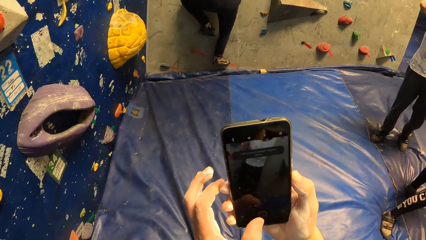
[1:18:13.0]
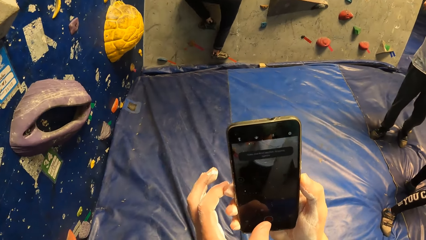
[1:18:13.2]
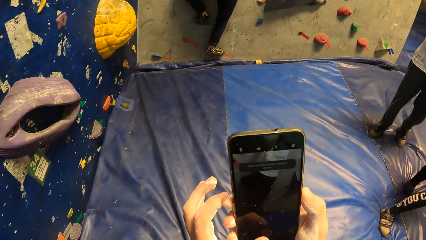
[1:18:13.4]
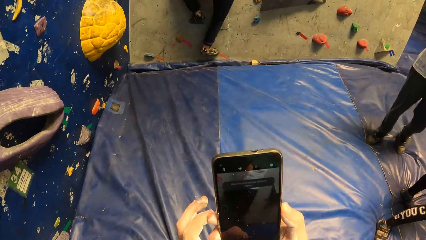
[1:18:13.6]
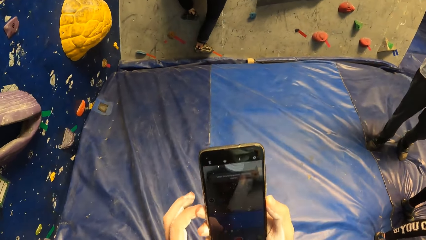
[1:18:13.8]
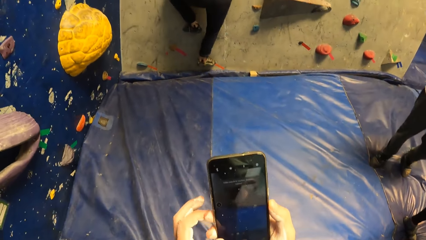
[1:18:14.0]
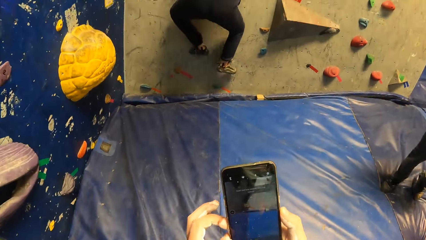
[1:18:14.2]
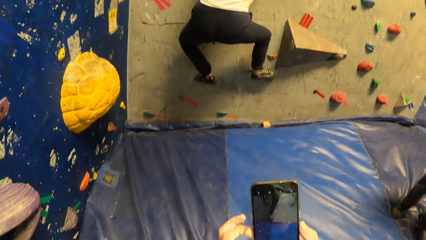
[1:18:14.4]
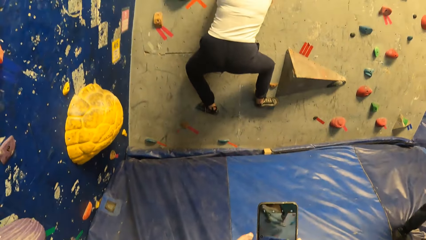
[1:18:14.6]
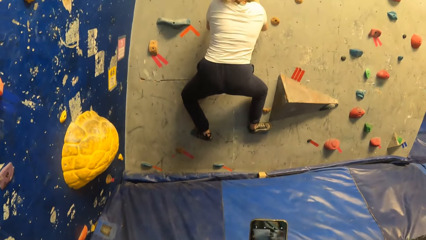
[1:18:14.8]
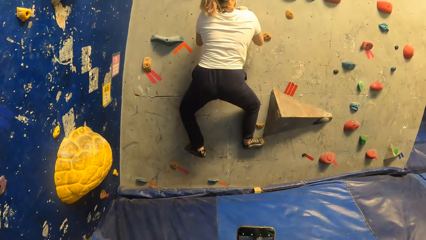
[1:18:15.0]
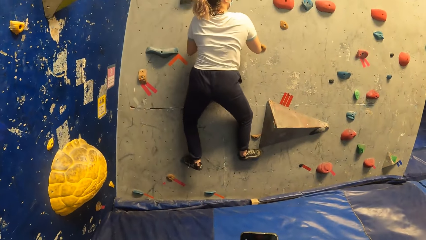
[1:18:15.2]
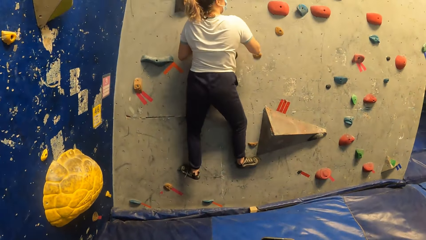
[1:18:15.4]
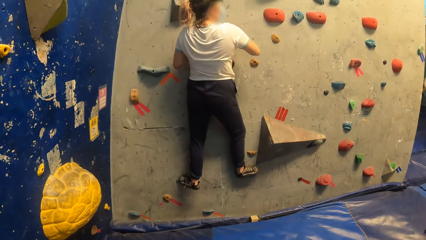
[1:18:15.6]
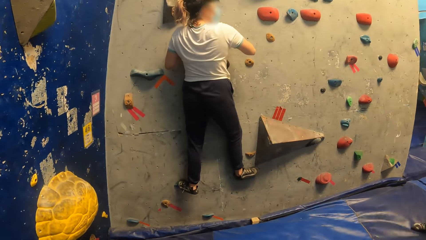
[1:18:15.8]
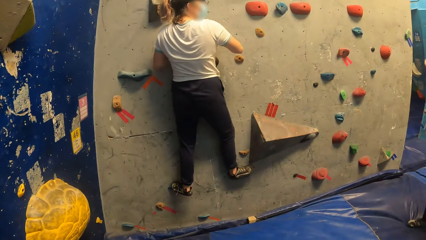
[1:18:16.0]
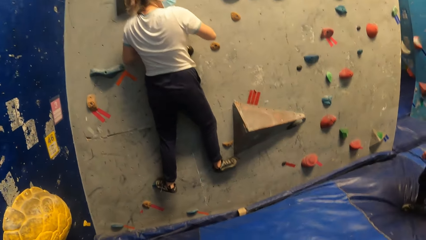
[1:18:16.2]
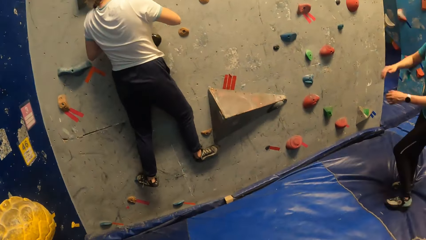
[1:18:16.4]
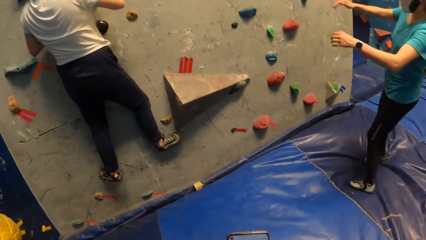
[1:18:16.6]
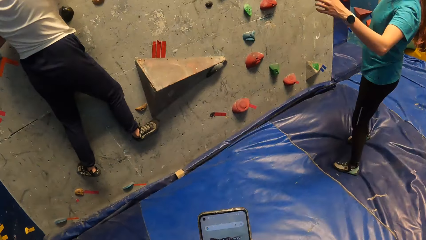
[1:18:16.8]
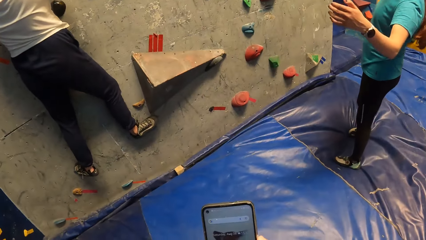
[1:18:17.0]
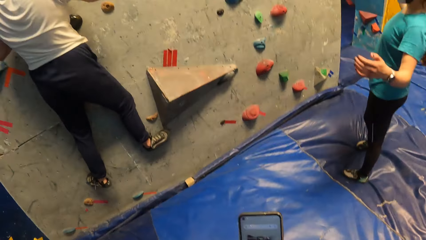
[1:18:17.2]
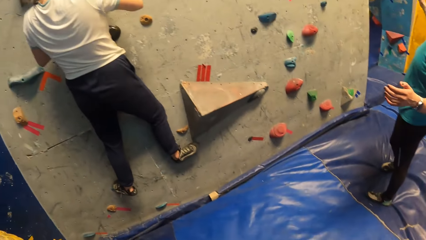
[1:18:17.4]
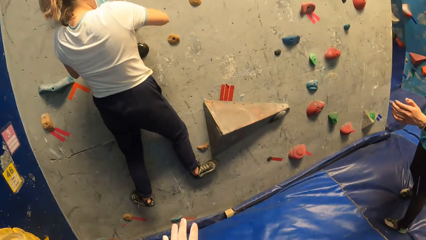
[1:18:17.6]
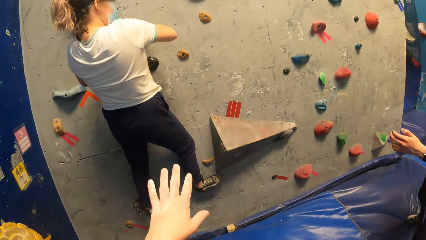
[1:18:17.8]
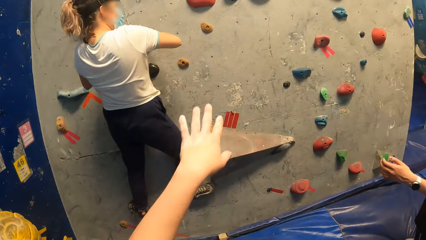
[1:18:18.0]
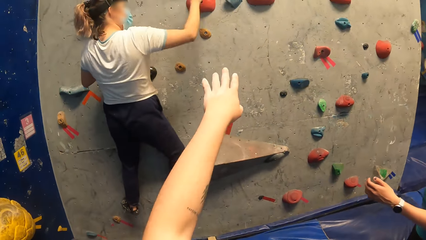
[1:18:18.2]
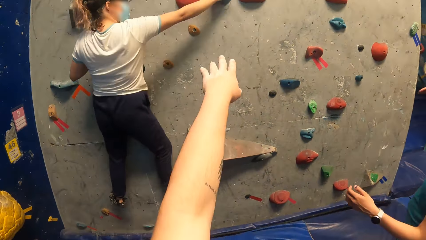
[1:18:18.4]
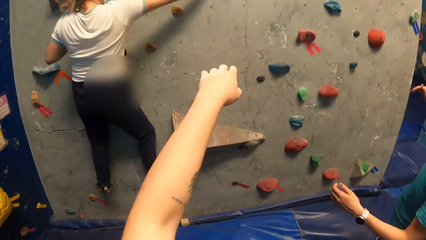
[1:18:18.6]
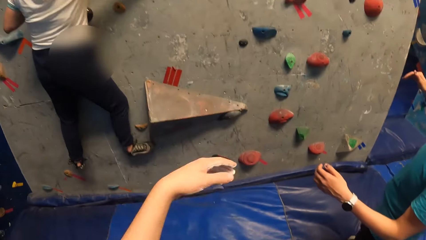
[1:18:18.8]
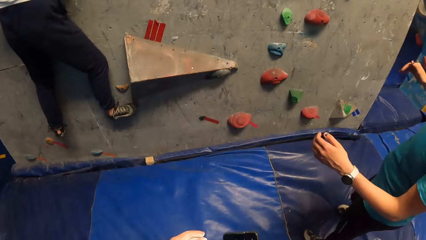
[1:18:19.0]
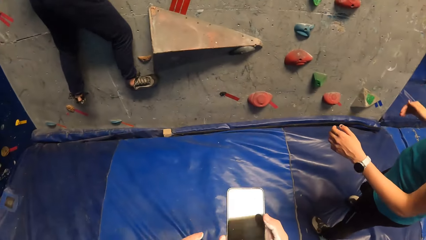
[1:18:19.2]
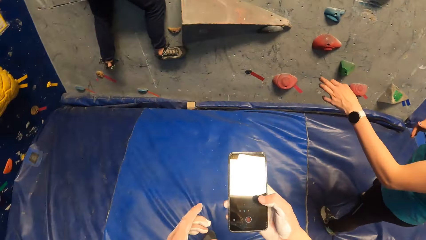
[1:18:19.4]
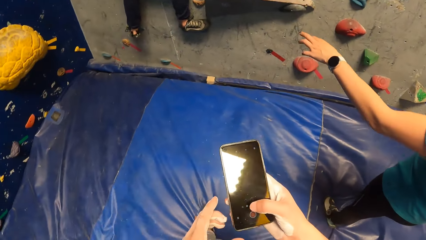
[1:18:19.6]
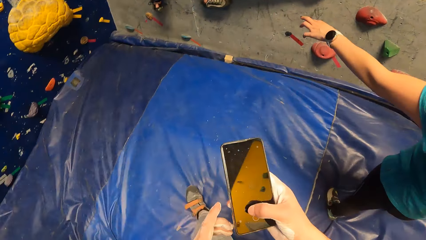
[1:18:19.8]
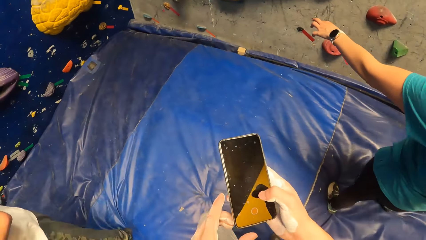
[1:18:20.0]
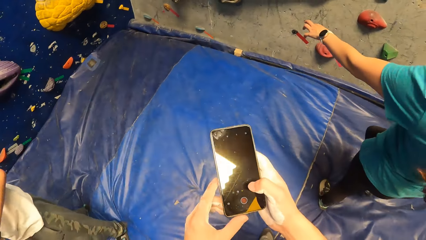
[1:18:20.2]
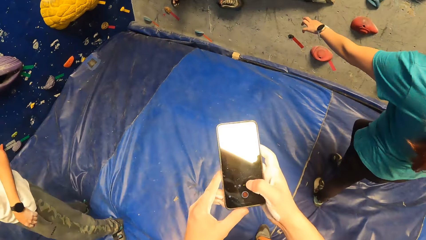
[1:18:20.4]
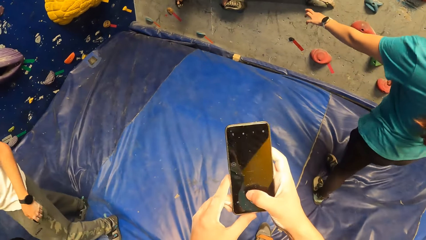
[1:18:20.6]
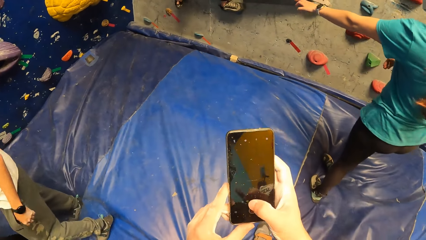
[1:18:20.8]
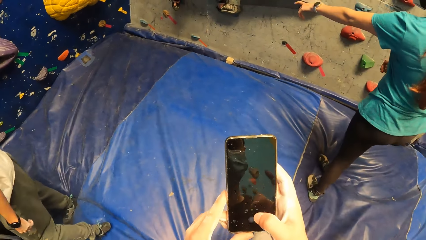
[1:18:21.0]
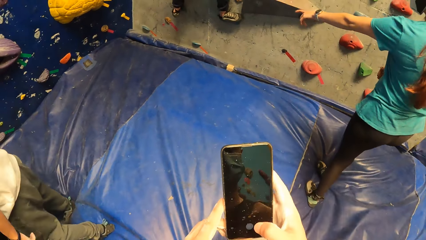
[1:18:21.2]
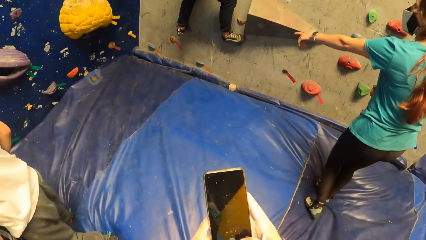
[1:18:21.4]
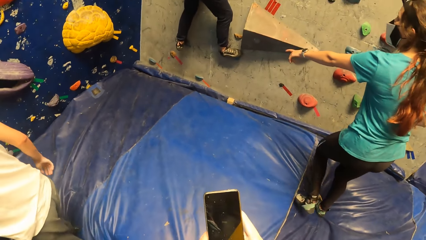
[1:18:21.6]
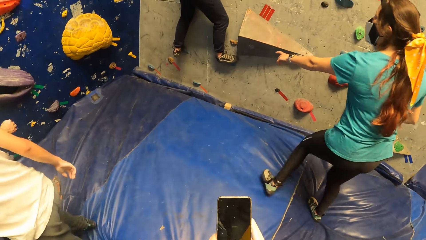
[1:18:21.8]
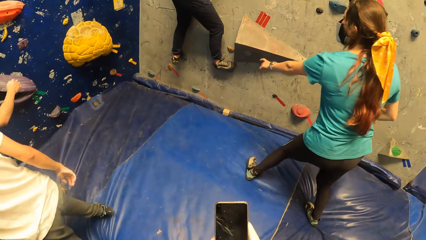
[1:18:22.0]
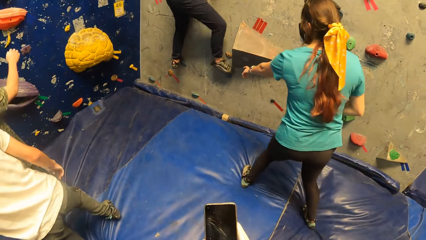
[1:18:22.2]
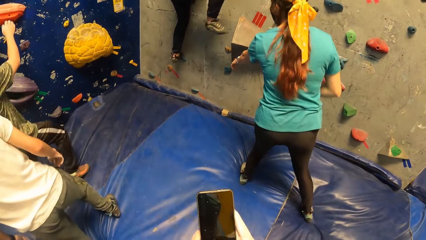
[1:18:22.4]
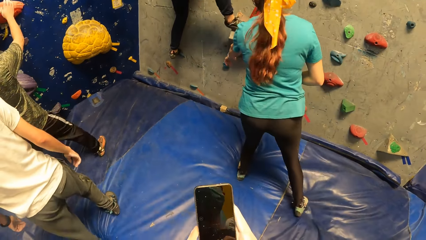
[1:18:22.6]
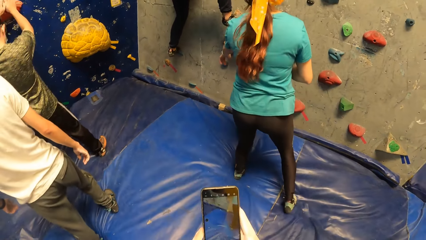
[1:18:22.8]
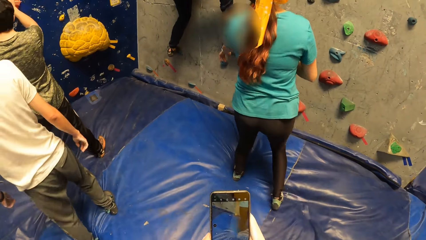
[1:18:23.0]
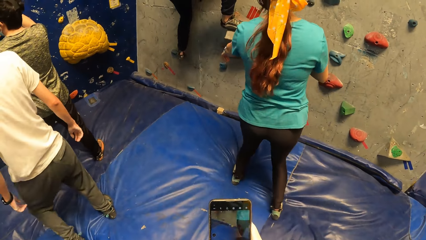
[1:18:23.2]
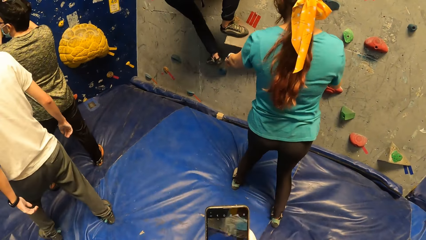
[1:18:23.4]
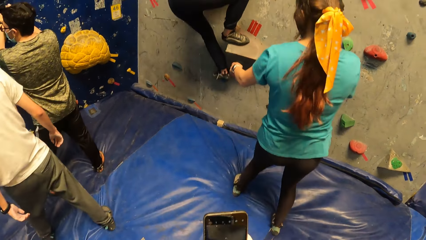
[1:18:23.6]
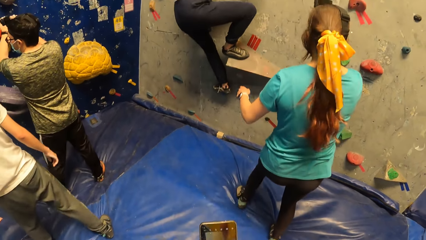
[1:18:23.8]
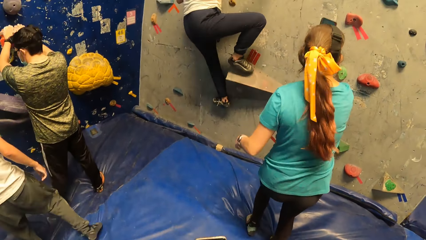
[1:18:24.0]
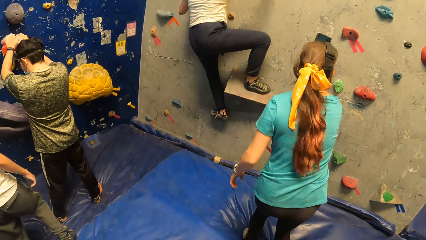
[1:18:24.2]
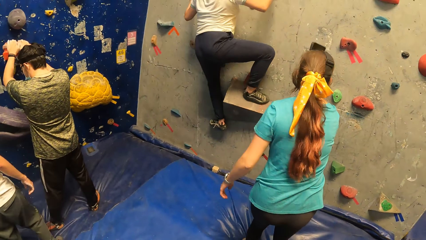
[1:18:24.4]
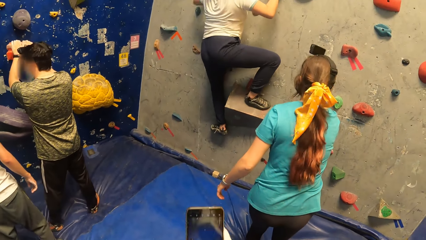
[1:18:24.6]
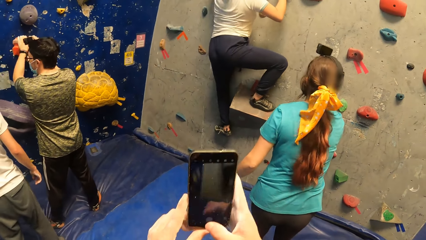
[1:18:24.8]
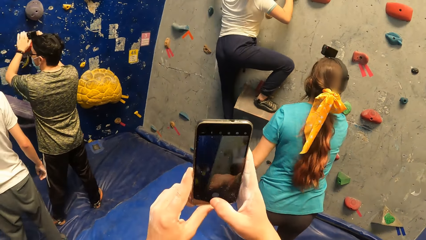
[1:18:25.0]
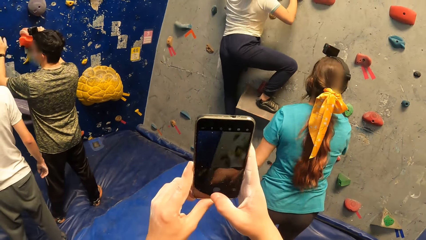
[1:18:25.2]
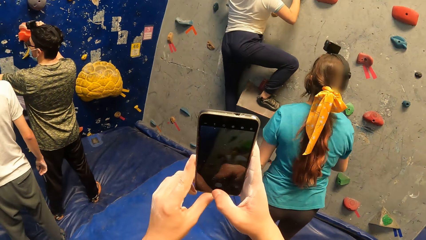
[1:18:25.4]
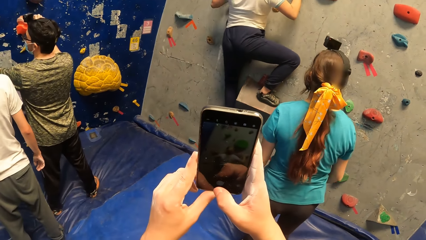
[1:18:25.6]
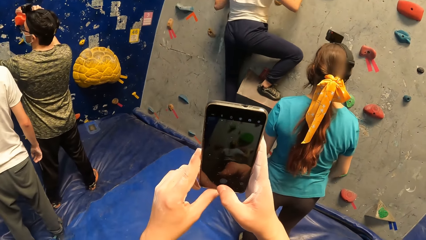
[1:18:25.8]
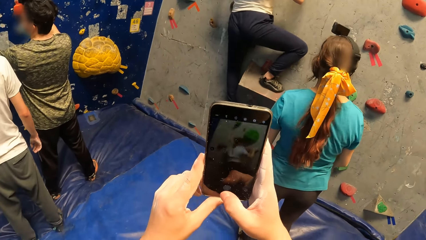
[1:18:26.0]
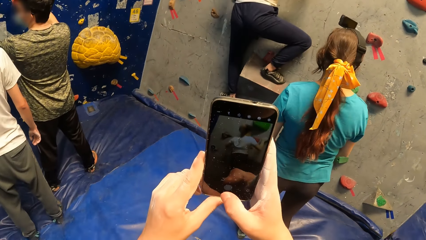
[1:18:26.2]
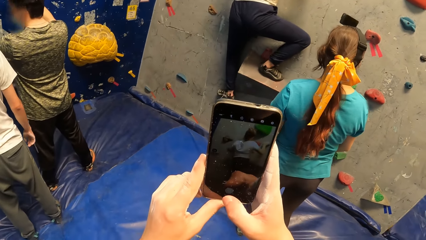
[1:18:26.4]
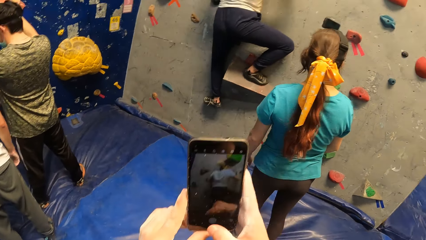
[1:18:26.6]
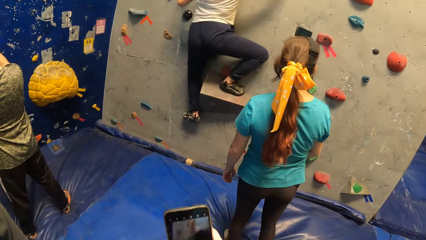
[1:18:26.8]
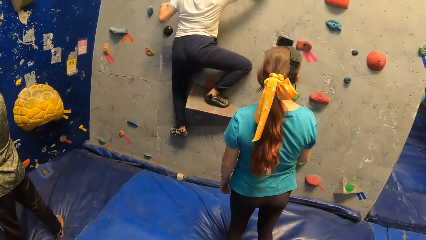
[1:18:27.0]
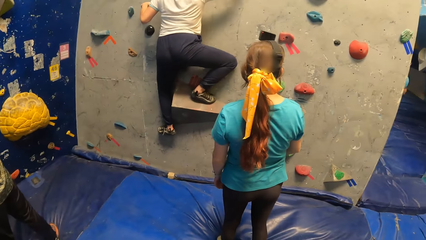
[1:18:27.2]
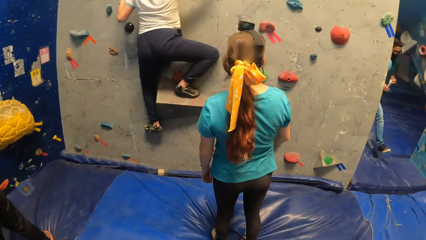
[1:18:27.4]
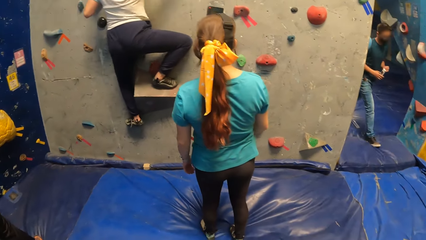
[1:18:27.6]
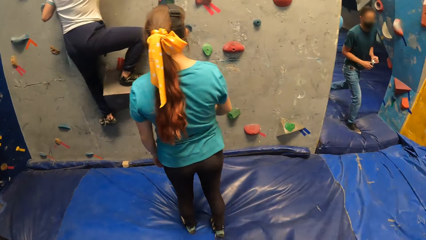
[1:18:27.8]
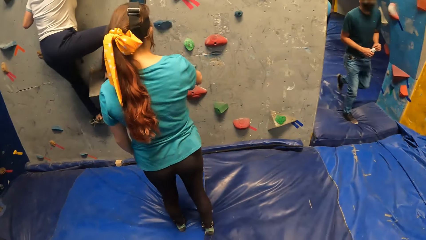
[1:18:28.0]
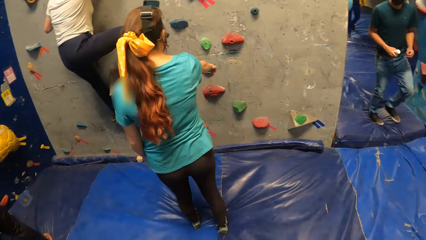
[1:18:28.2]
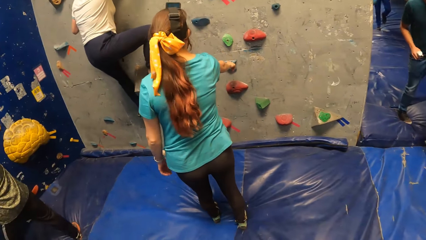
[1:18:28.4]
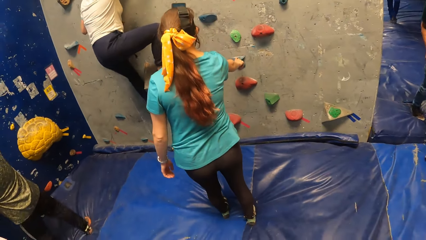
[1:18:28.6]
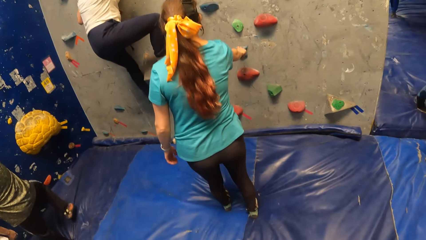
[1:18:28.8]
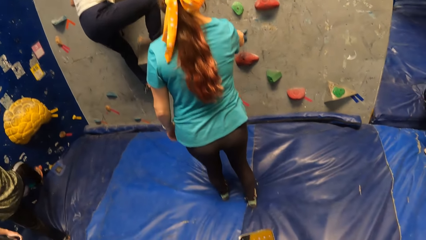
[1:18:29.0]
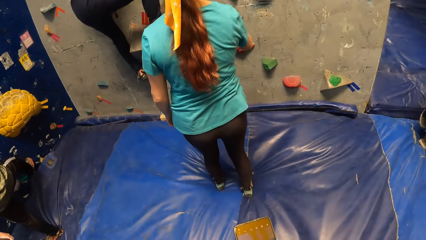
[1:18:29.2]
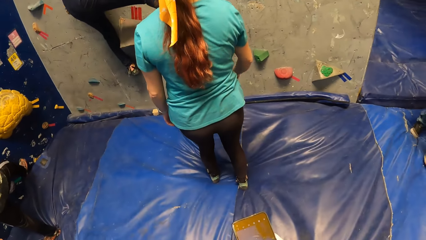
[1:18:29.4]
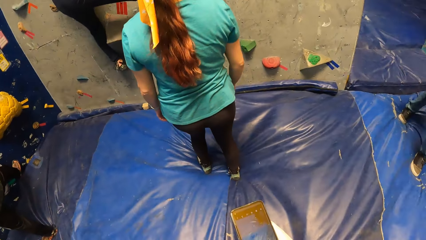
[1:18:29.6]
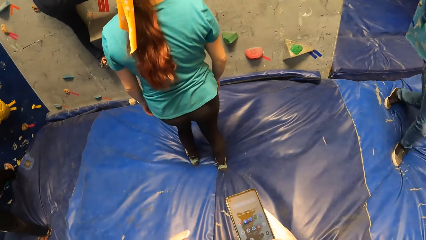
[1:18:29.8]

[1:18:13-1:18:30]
The camera wearer steps forward. They move the hand. They point at the wall. They operate the phone. They take a video. They look around.
